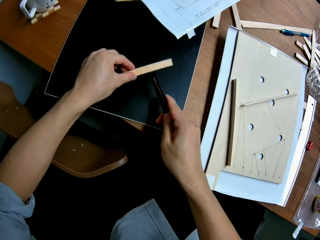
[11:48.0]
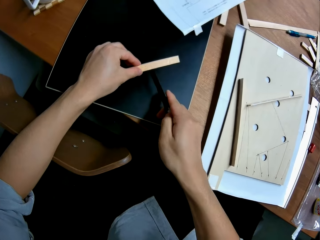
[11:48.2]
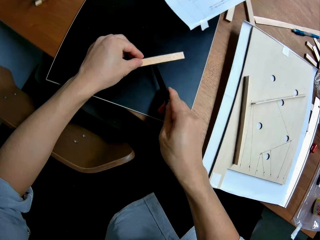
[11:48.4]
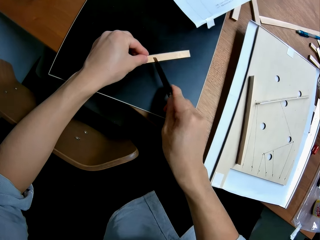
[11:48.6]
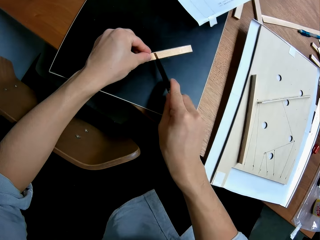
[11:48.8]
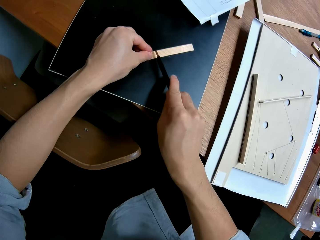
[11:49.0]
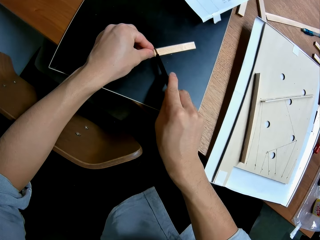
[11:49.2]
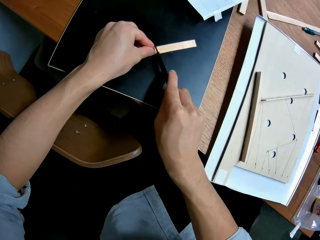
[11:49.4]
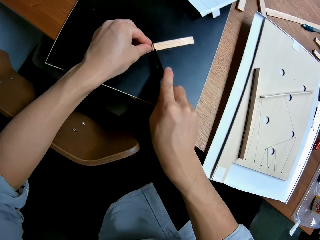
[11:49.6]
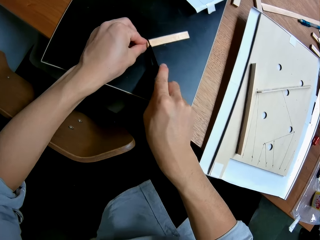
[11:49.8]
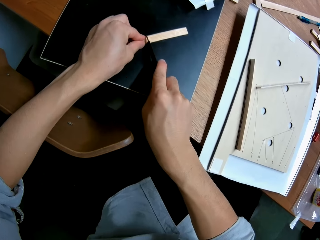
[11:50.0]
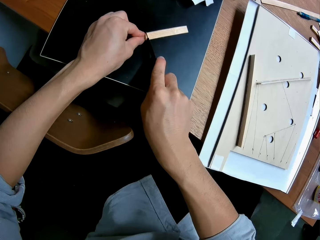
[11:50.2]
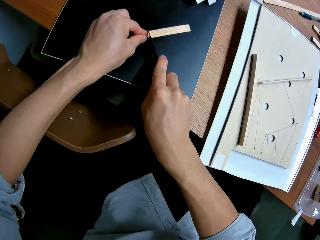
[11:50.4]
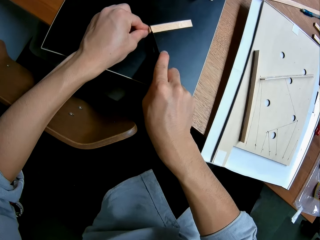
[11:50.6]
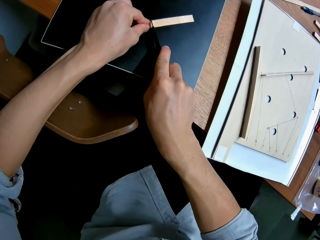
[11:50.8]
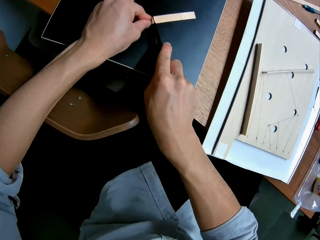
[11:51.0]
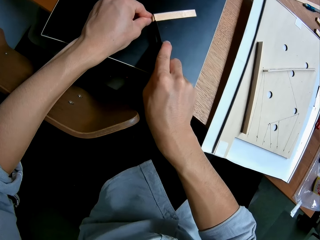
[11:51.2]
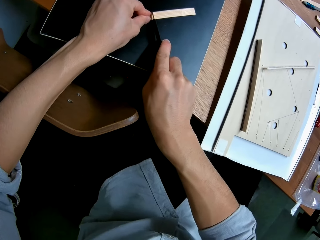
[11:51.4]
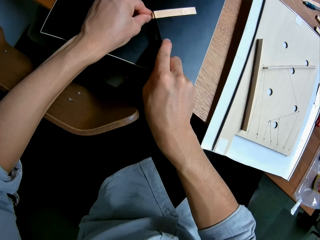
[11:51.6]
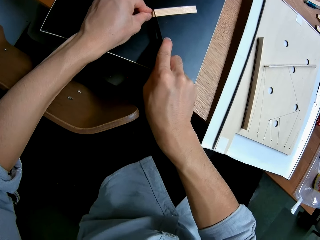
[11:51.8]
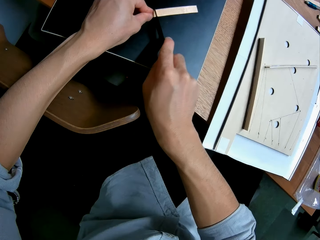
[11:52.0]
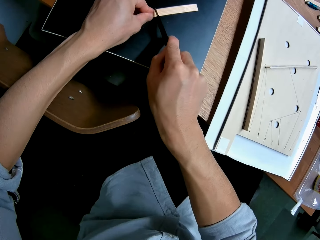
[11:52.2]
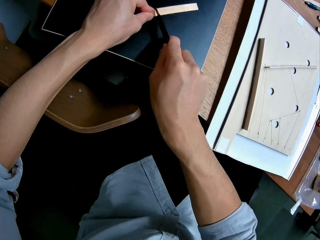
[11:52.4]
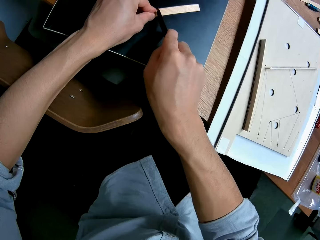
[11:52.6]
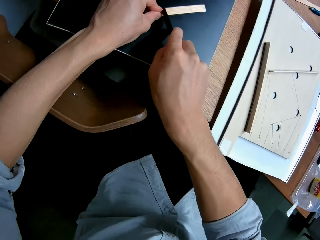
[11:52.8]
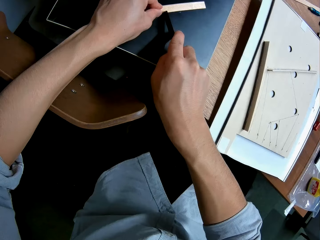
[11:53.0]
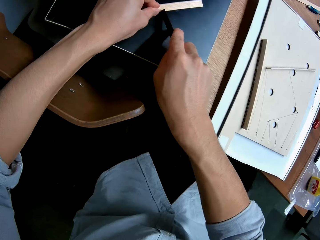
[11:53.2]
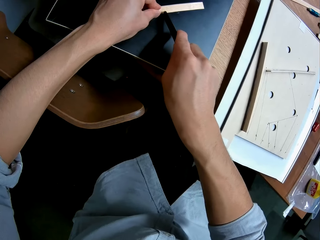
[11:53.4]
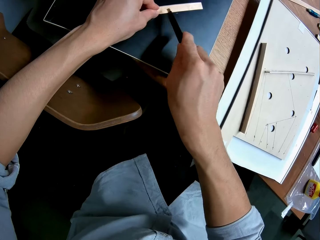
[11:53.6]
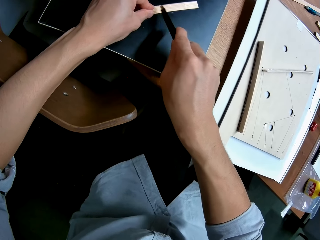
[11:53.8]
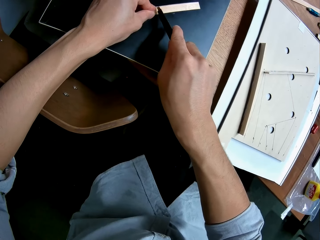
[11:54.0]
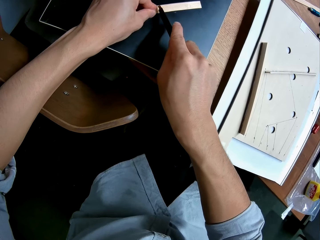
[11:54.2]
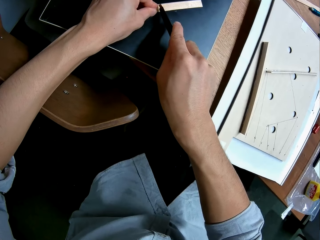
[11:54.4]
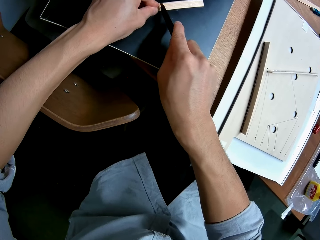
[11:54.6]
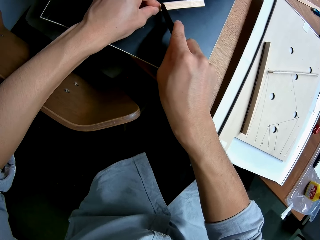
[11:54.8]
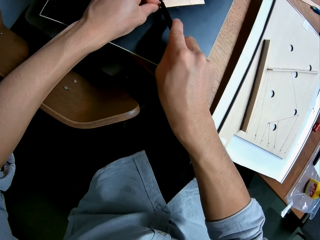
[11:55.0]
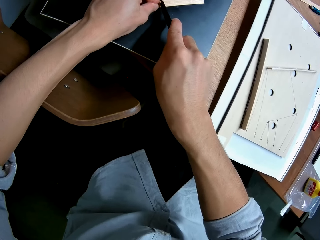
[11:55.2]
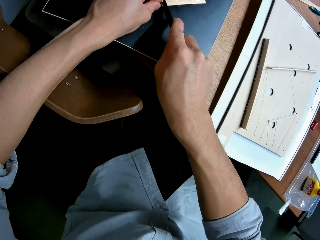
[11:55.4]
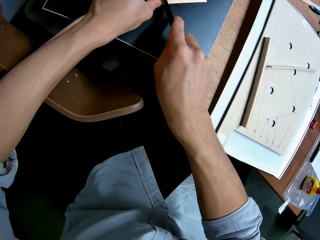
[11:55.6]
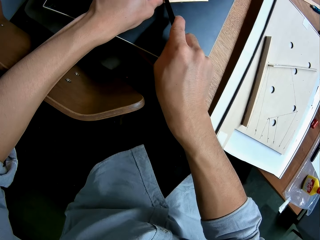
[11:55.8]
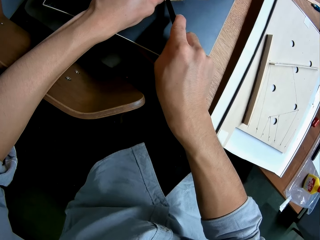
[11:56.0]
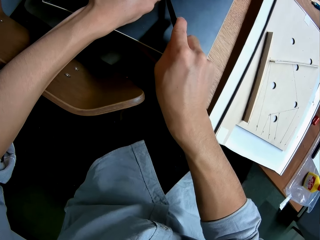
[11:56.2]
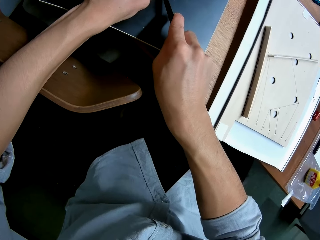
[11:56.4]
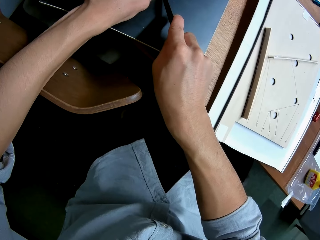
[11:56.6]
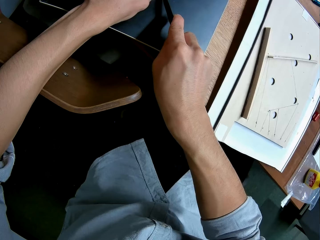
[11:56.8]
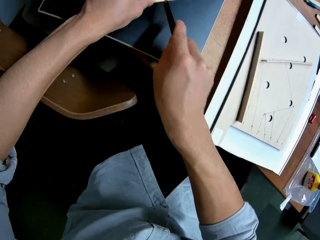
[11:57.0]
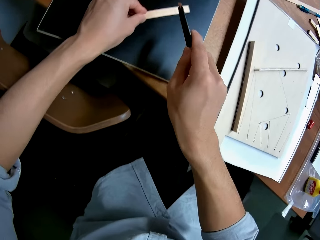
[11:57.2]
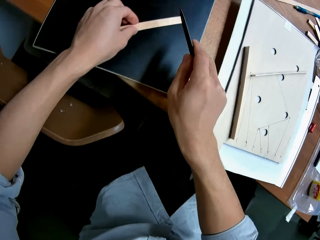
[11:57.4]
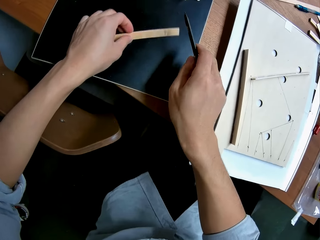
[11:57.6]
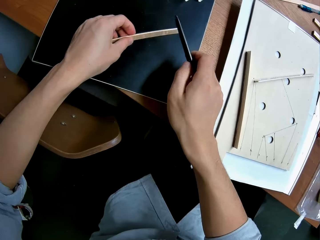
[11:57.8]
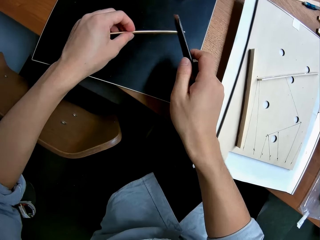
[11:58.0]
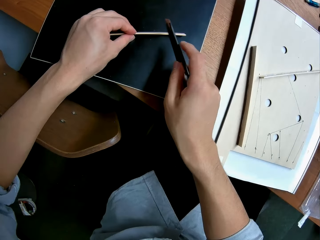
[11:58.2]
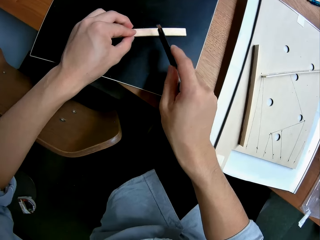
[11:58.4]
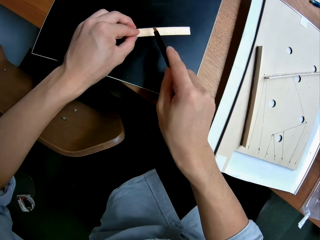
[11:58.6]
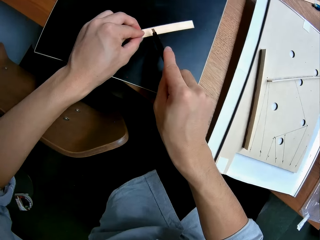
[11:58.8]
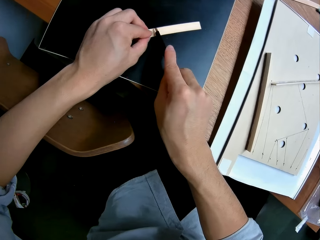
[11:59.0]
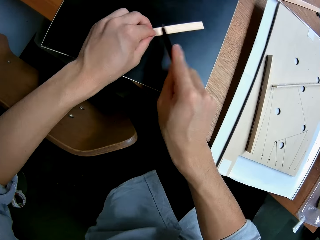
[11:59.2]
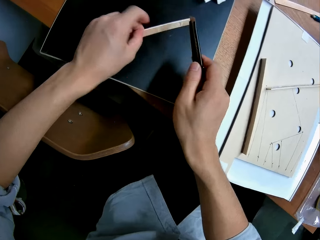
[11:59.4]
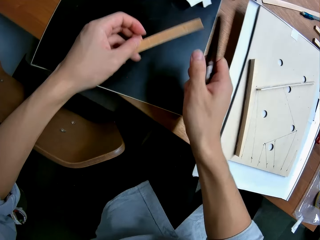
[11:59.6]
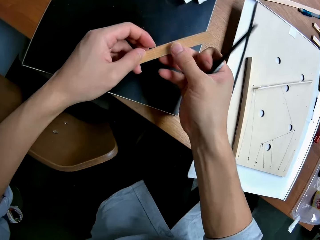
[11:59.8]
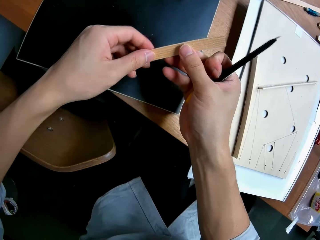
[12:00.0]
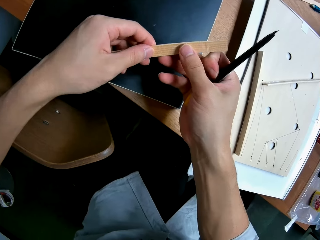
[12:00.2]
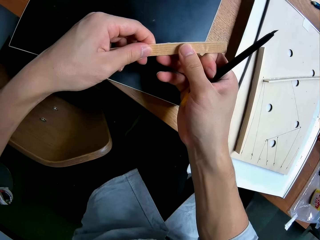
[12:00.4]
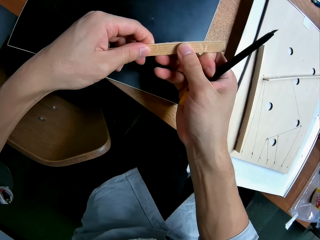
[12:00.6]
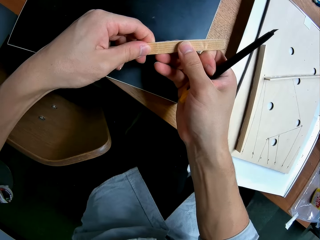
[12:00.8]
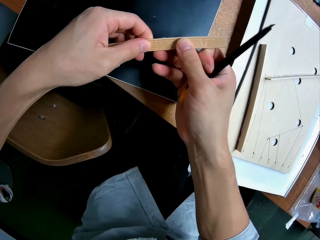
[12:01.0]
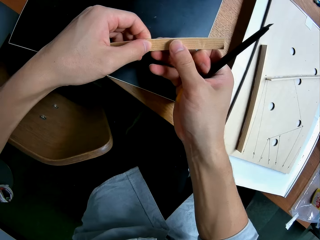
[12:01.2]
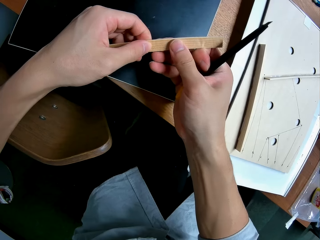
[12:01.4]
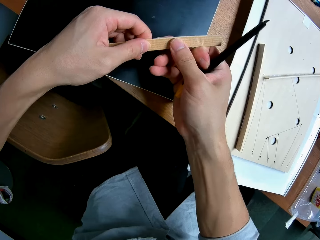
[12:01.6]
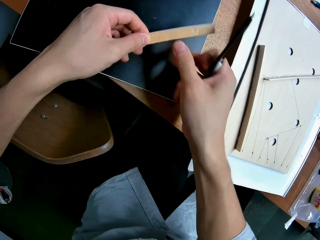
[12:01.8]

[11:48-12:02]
The camera wearer places the piece of wood in his left hand on the cutting sheet. He cuts the piece of wood in his left hand with the cutter blade in his right hand. He picks up the piece of wood from the cutting sheet with his left hand. He holds the piece of wood with both hands.

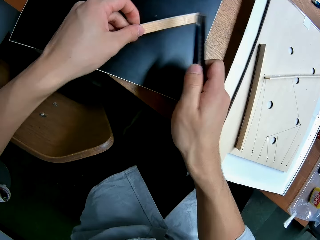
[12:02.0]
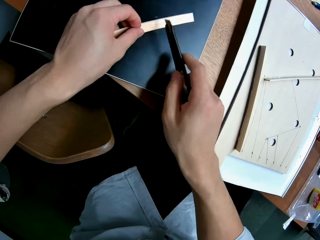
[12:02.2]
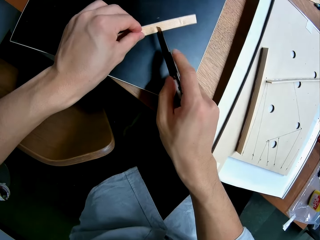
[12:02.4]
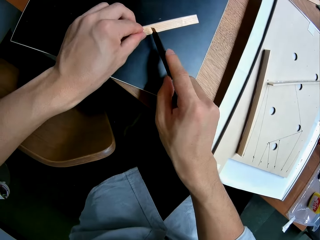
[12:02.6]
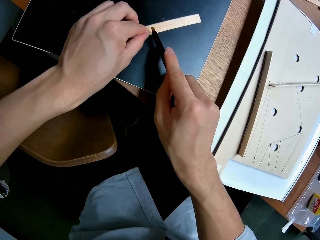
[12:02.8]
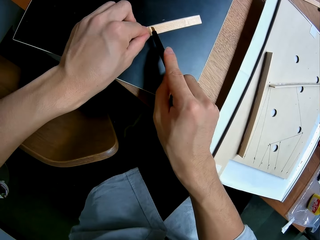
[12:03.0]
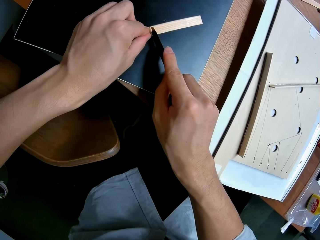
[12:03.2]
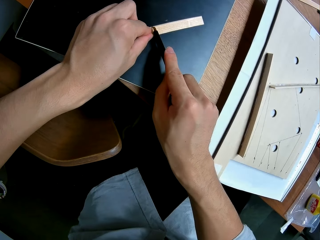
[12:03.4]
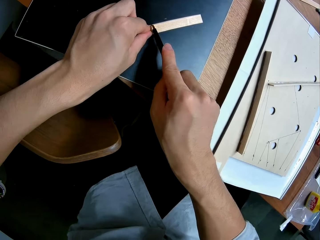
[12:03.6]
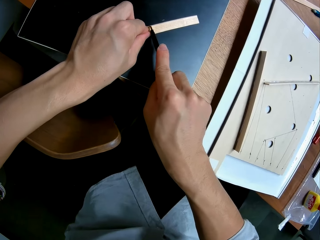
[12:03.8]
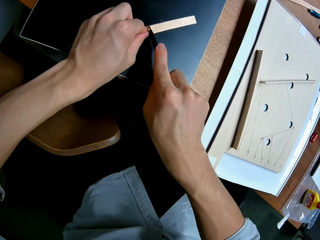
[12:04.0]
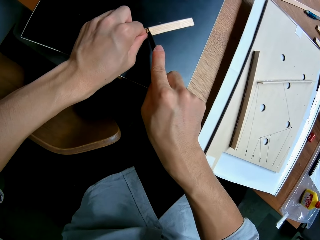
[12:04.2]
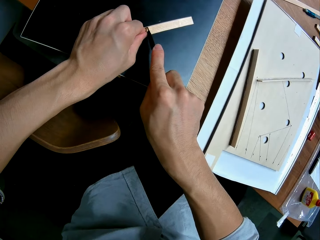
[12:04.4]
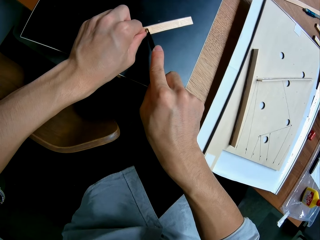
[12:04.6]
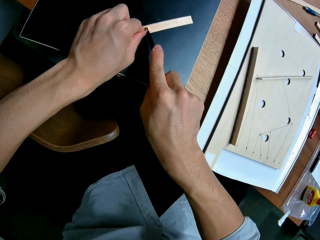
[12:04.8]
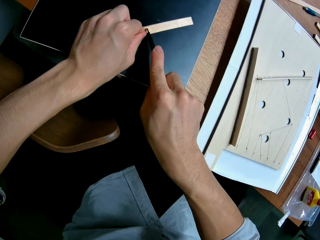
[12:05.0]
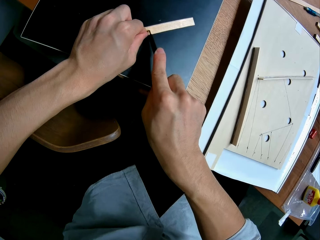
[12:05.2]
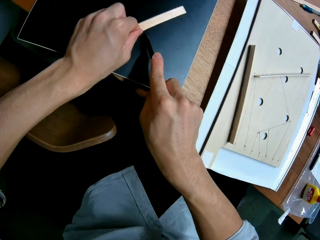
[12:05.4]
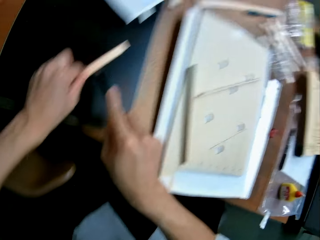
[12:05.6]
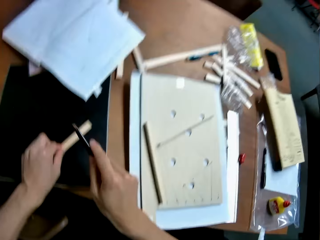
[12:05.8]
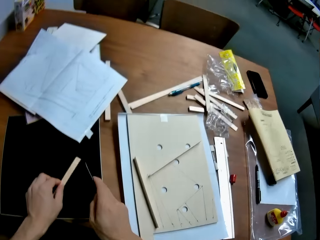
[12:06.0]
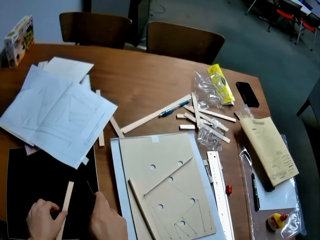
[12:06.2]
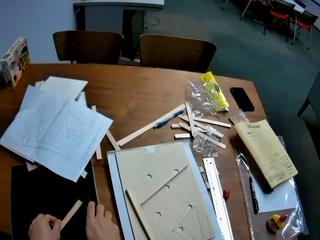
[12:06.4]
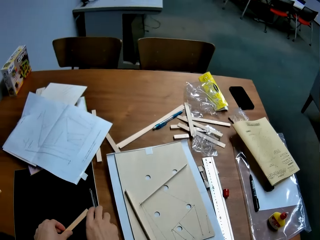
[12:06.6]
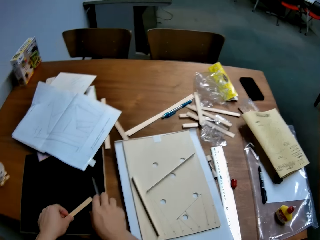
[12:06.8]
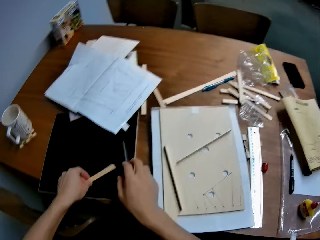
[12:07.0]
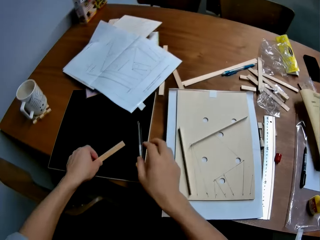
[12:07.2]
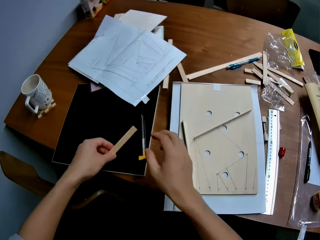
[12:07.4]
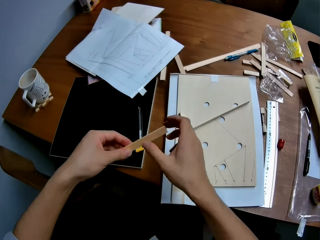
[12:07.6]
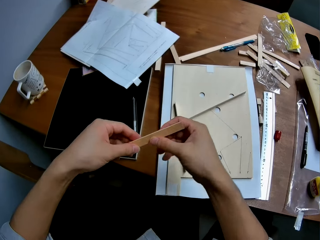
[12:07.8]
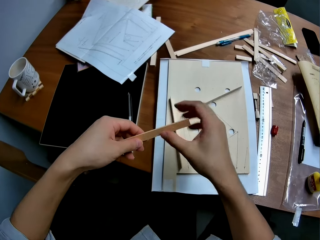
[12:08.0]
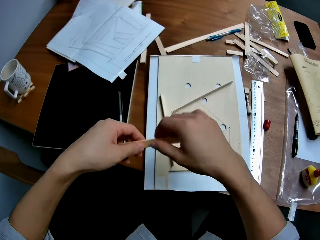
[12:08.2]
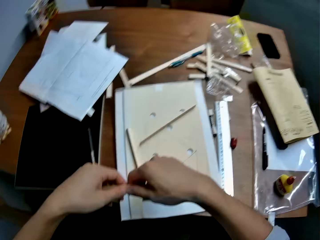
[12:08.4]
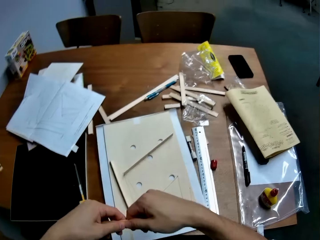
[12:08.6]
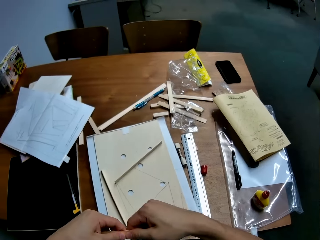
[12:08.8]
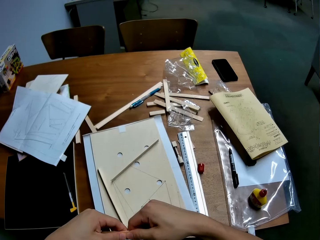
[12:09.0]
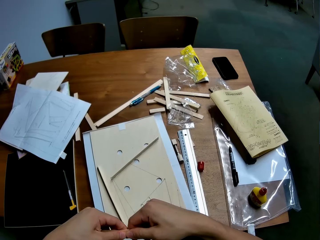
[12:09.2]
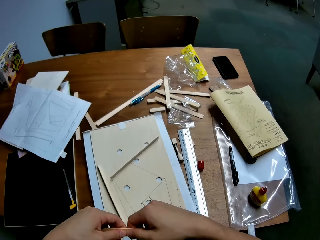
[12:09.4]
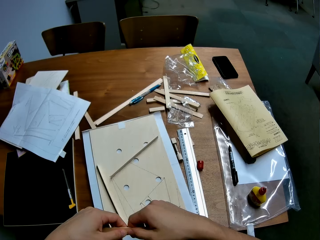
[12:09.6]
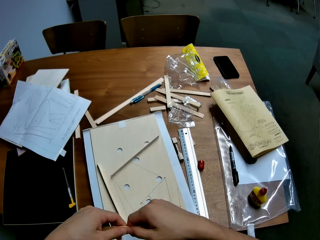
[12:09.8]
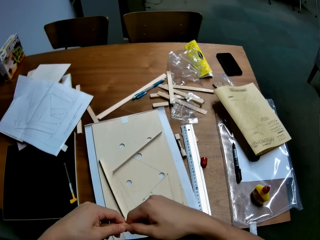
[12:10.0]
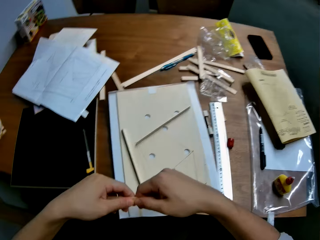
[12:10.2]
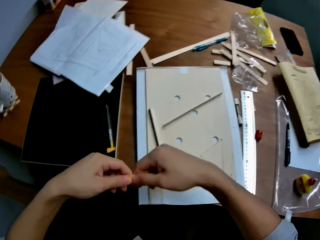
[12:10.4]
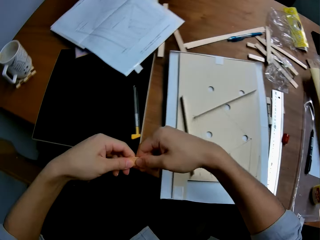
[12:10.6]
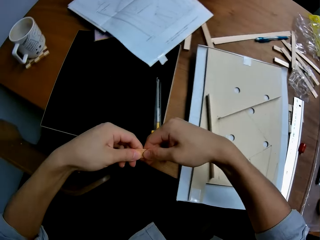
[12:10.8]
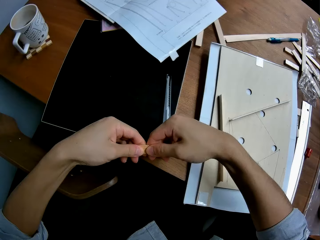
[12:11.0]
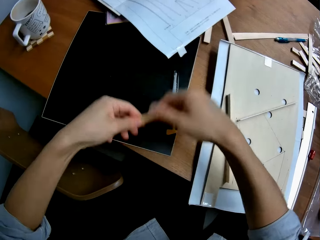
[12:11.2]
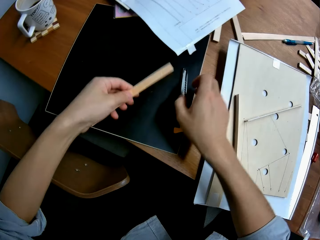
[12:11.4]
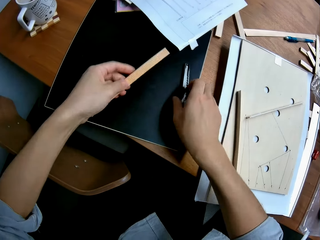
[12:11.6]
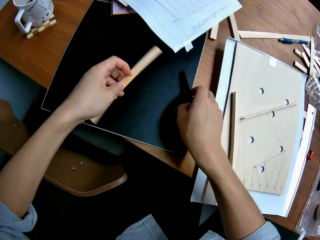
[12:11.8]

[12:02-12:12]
The camera wearer places the piece of wood in his left hand on the cutting sheet. He cuts the piece of wood in his left hand with the cutter blade in his right hand. He holds the piece of cardboard with his hands. He drops the cutter blade in his right hand on the cutting sheet. He picks up the piece of wood from the cutting sheet with his left hand. He holds the piece of wood with both hands.
